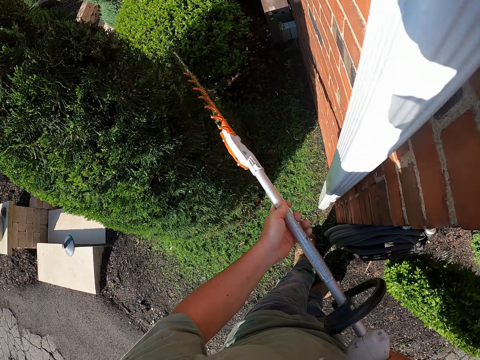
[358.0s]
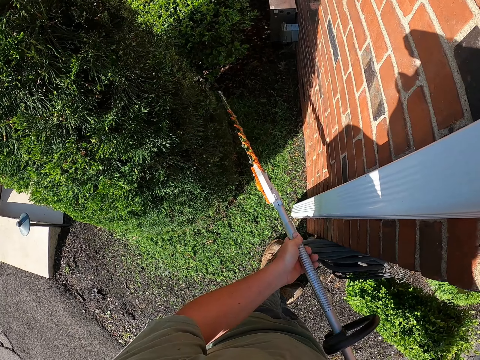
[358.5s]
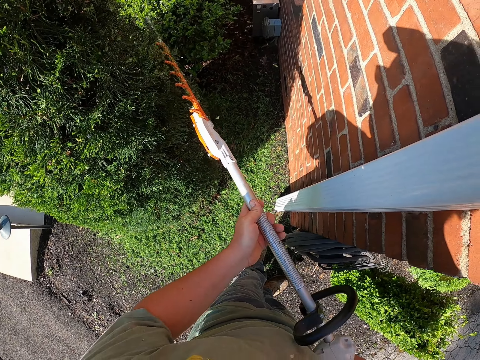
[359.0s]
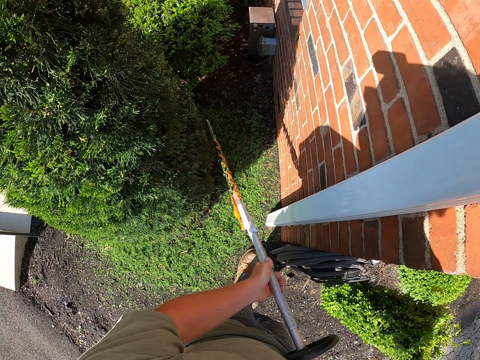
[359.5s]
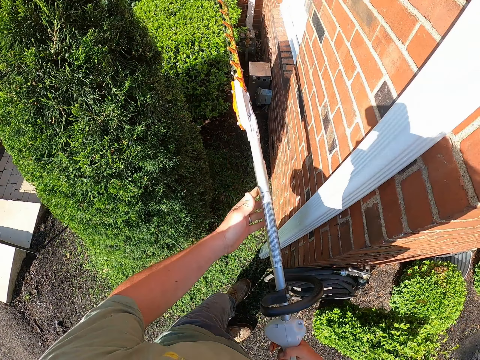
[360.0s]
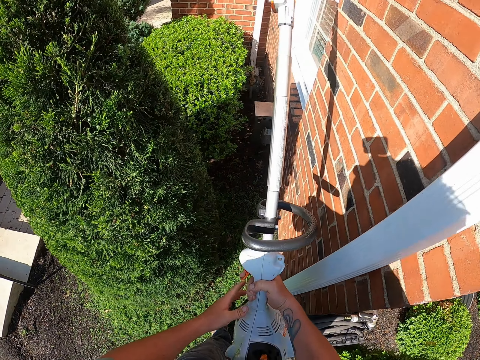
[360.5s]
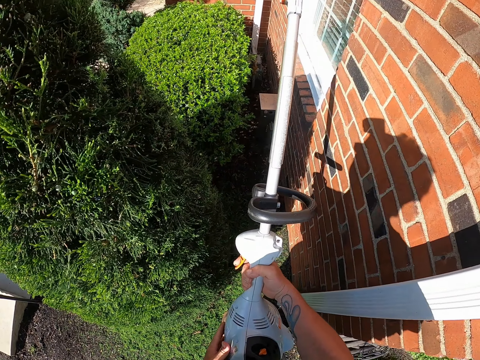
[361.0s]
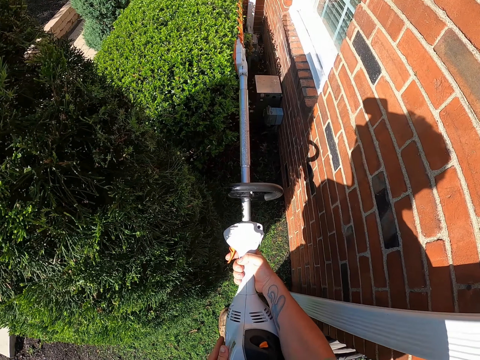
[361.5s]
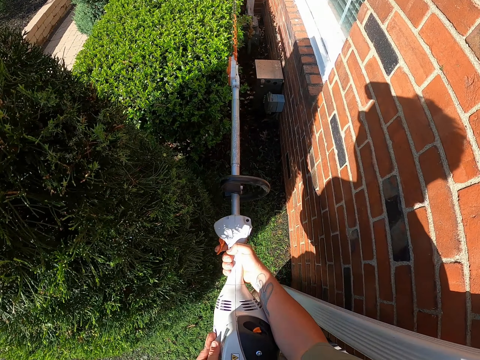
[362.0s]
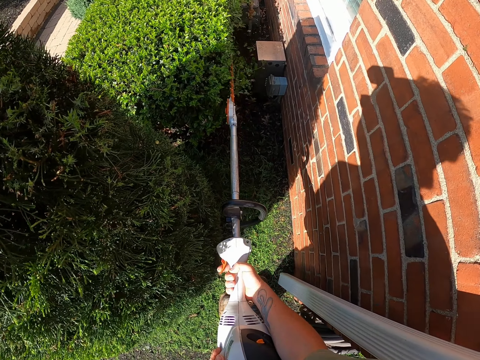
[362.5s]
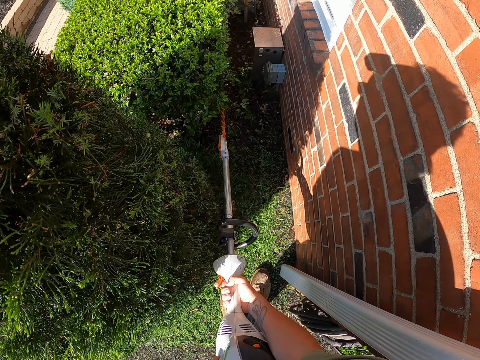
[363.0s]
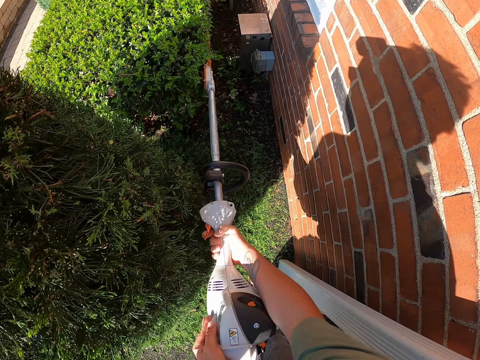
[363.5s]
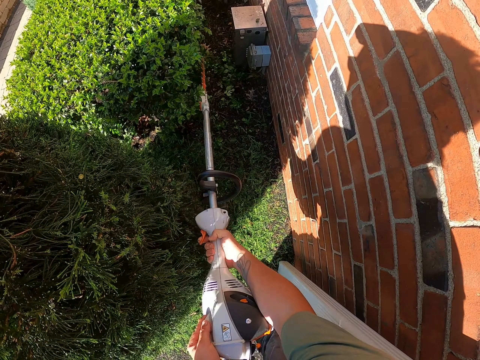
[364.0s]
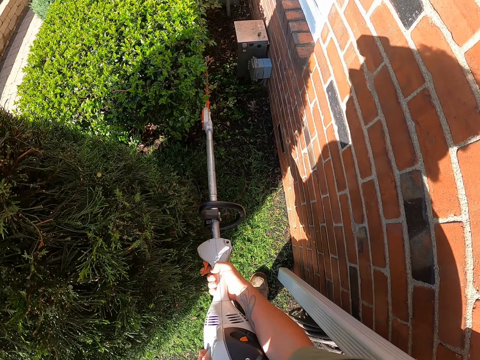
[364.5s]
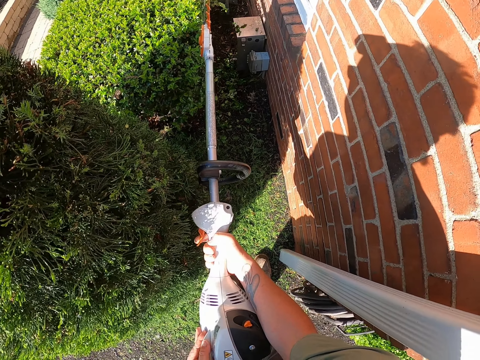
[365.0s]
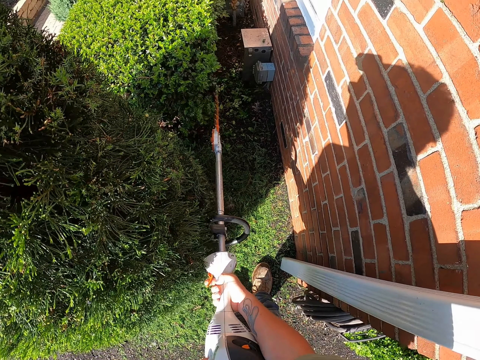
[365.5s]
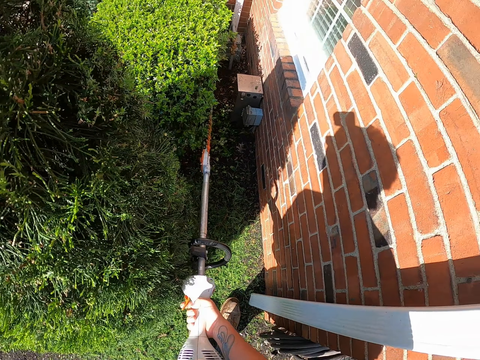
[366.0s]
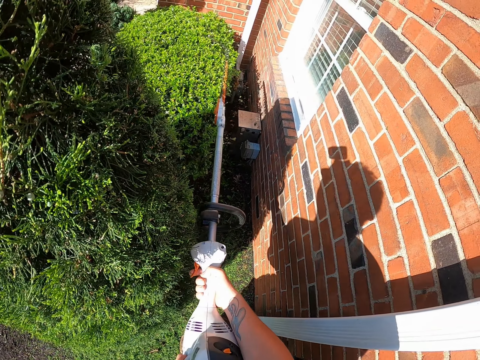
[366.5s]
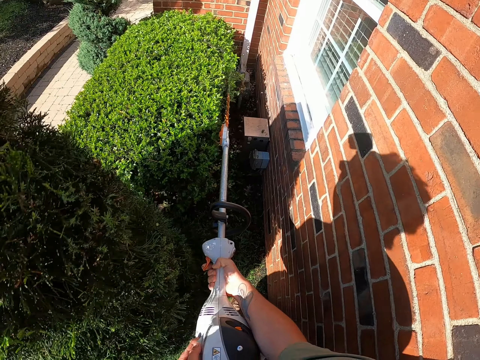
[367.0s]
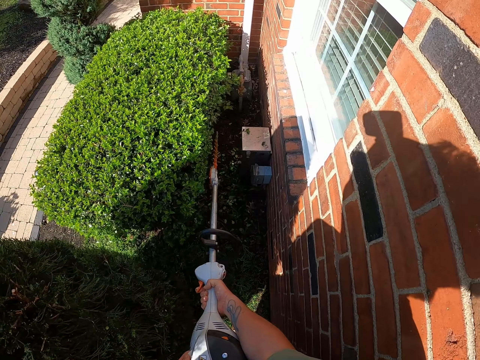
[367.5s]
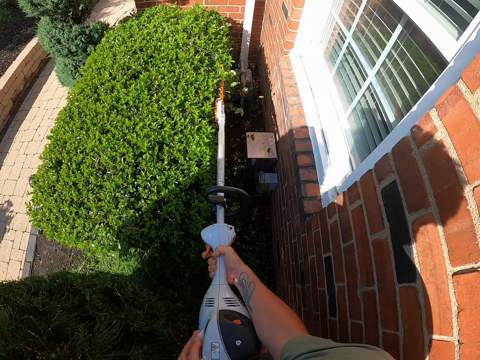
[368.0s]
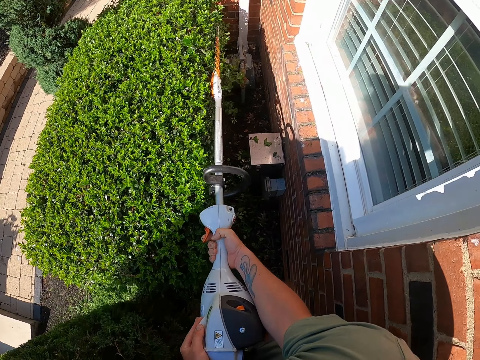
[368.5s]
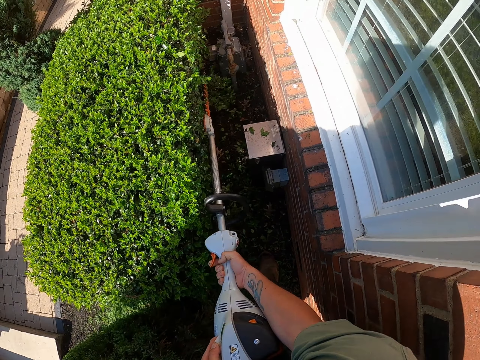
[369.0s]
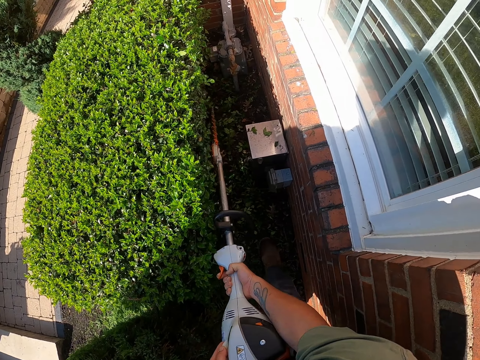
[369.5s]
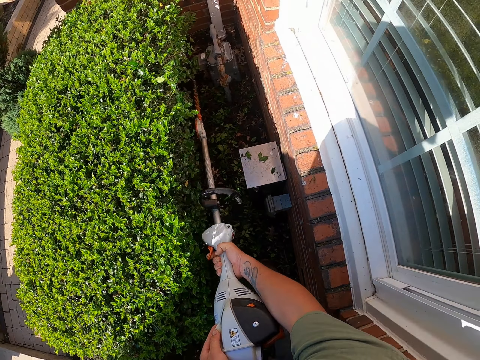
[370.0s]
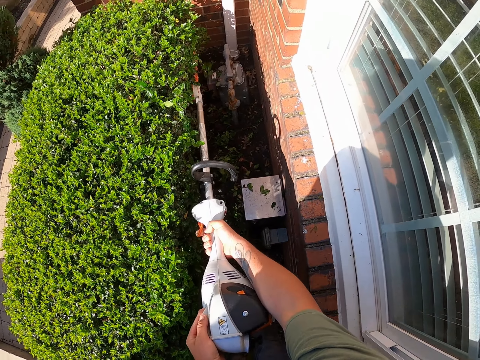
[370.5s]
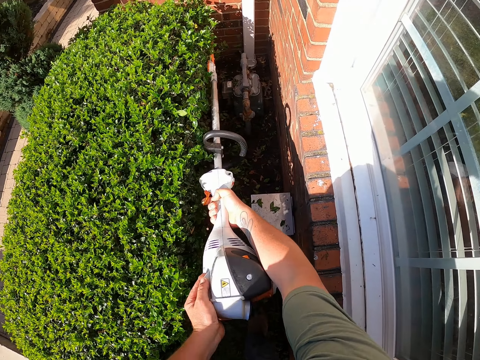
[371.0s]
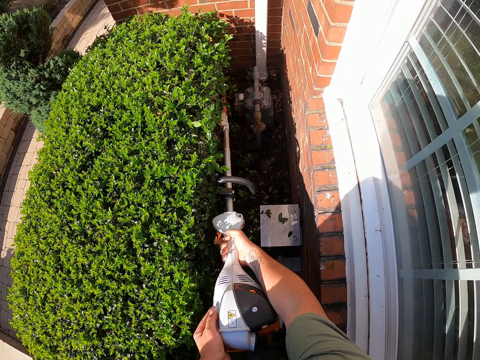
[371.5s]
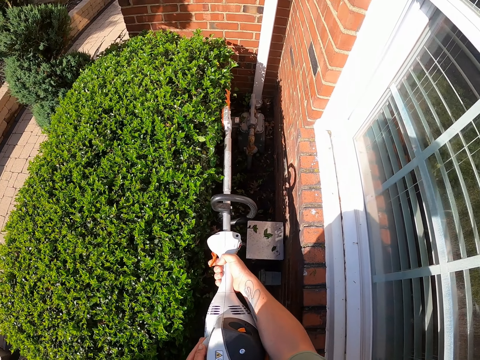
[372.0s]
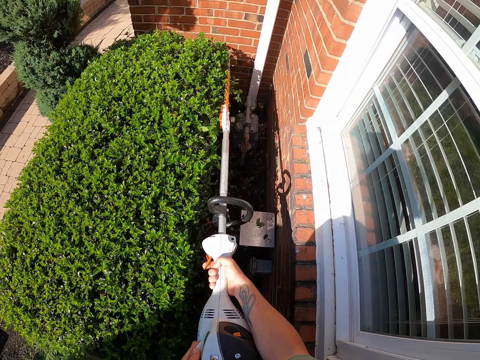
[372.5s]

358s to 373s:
The camera wearer adjusts the hedge trimmer. They trim the shrub in the compound. They move in the compound.

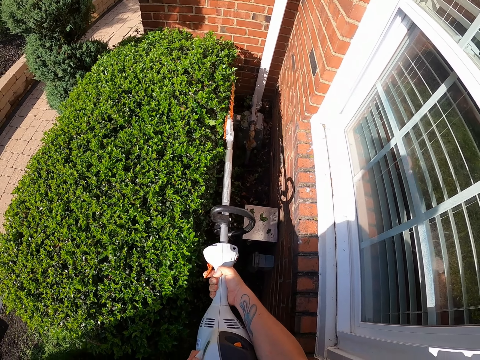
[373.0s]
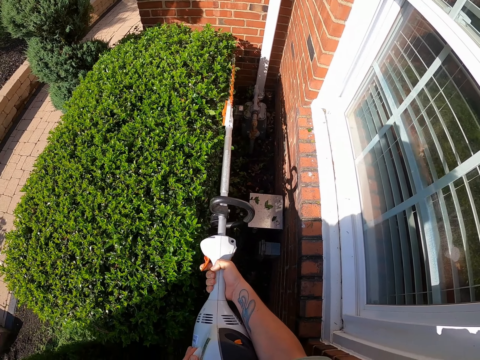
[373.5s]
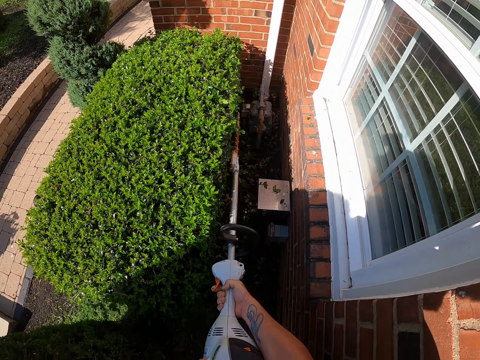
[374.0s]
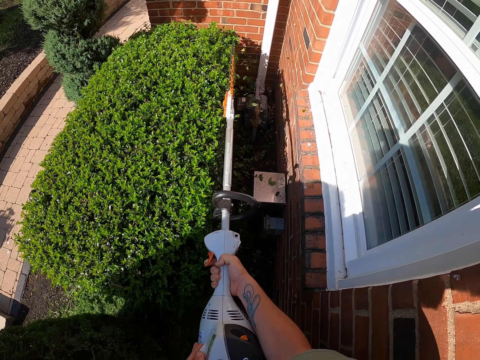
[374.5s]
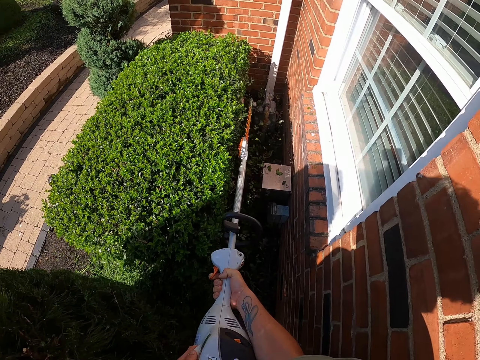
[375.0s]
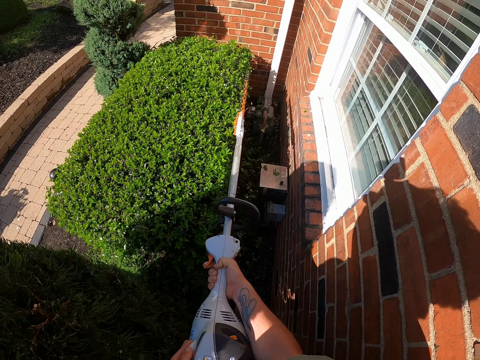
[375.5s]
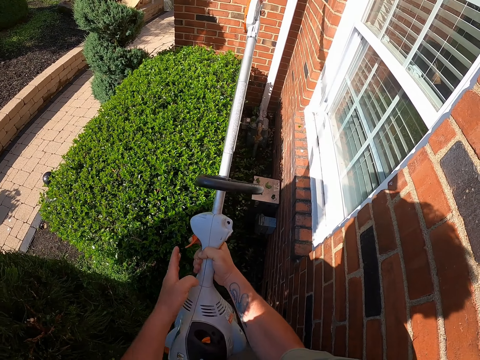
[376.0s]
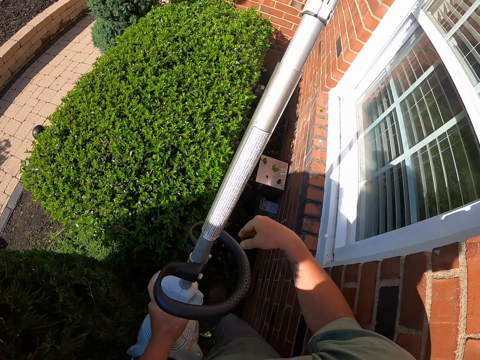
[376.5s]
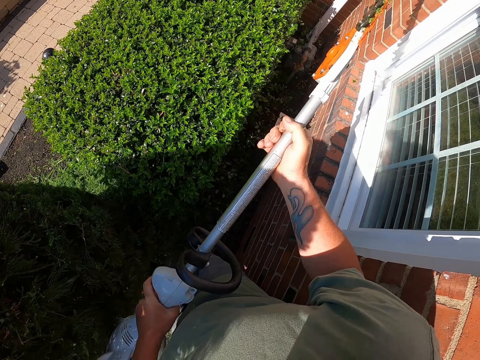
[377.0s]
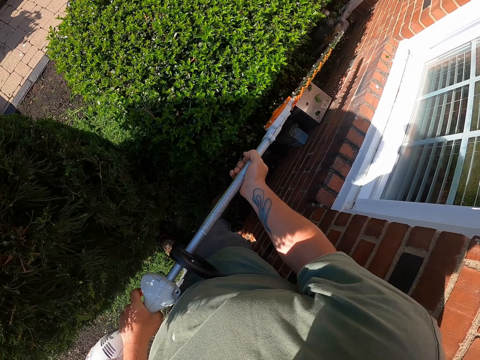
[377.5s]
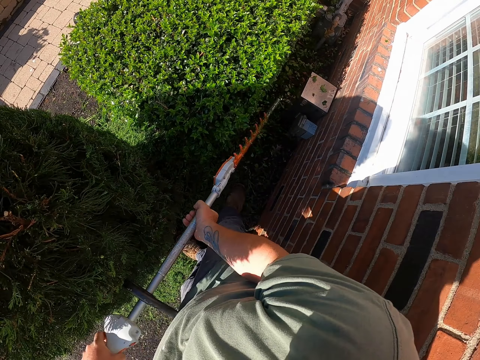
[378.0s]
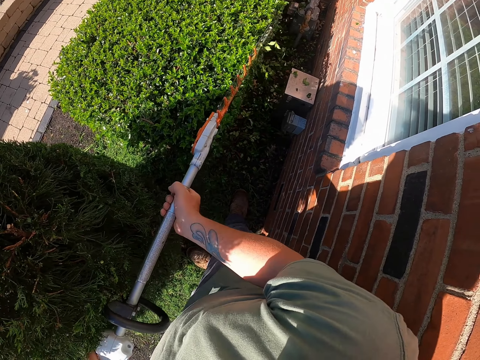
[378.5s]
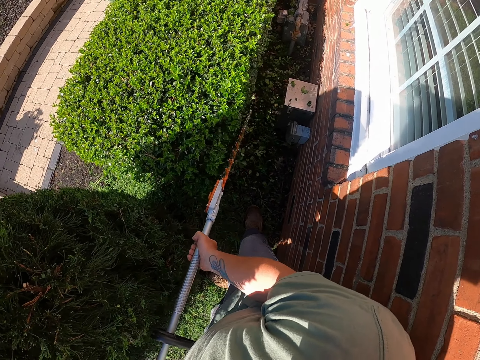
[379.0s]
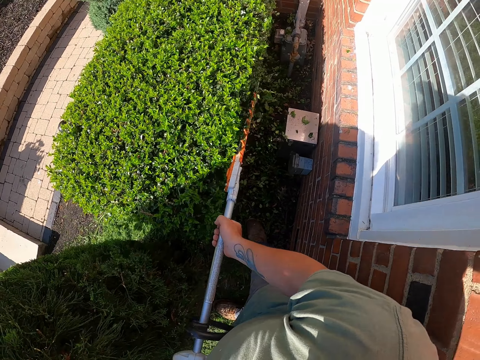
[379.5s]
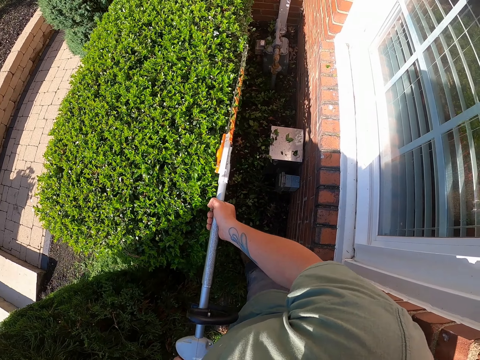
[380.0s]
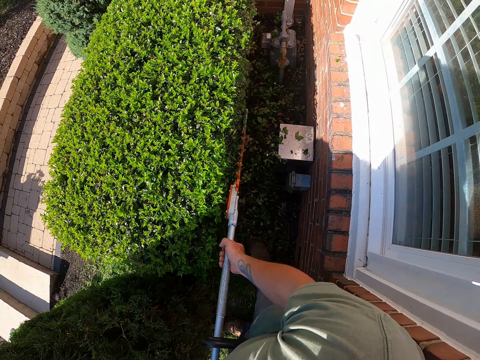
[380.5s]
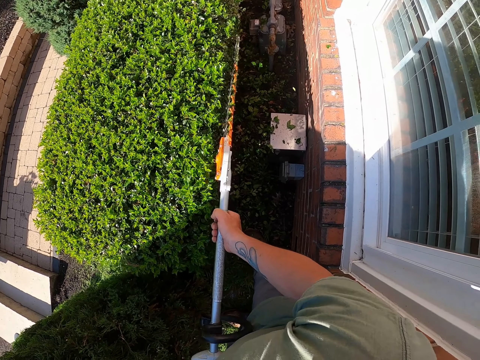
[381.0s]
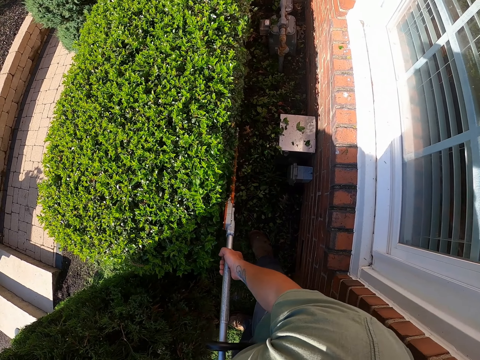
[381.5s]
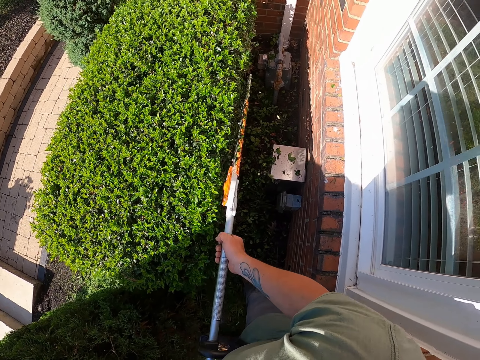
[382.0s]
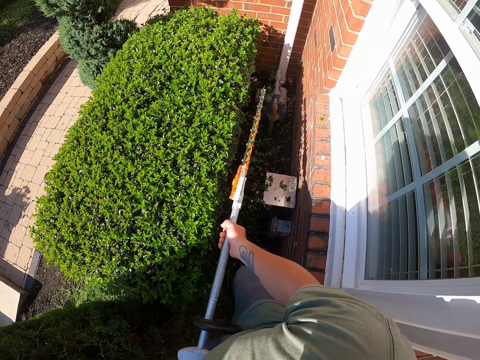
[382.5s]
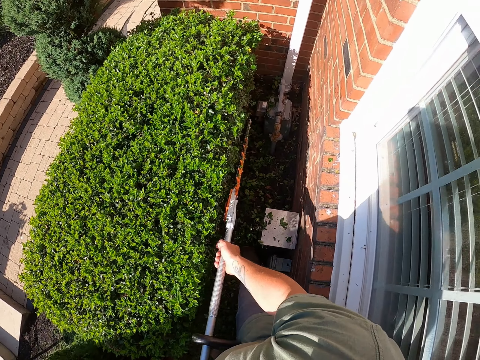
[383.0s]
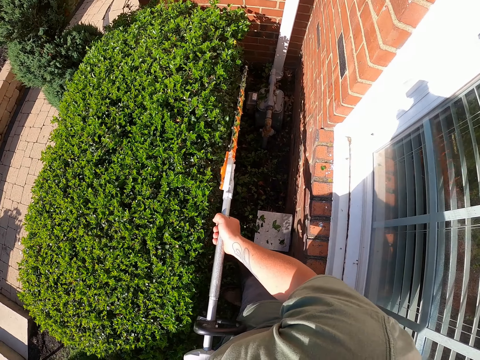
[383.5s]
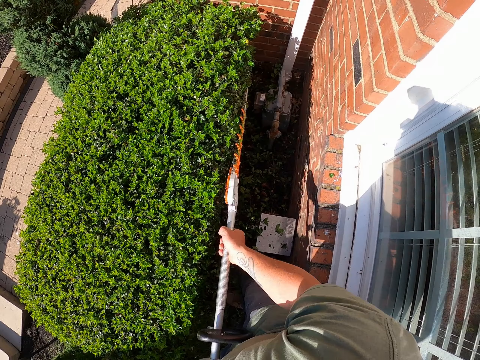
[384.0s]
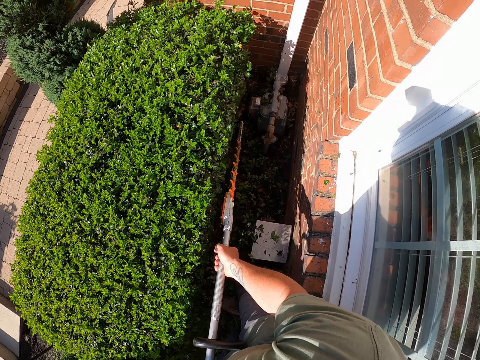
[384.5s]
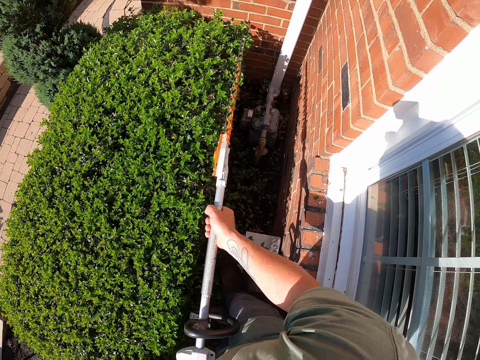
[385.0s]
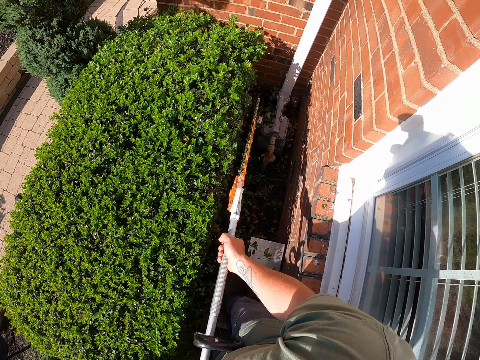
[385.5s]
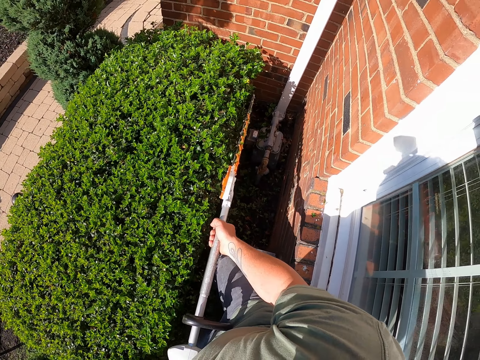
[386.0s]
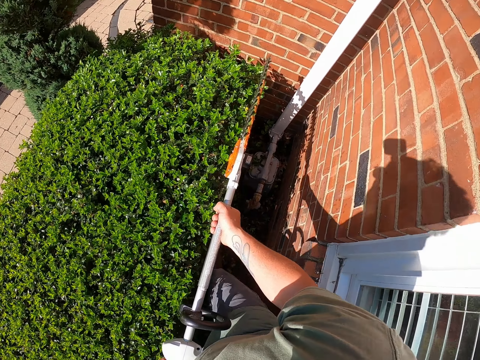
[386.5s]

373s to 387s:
The camera wearer adjusts the hedge trimmer. They trim the shrub in the compound. They move in the compound.
